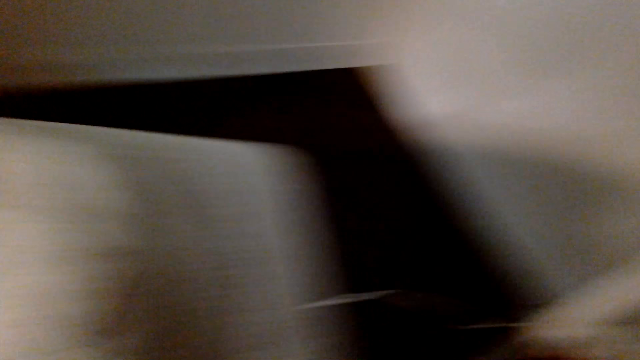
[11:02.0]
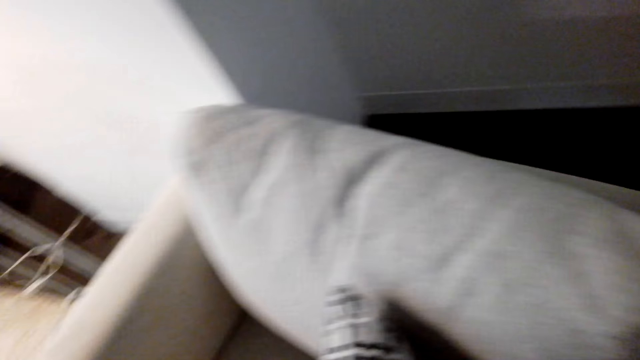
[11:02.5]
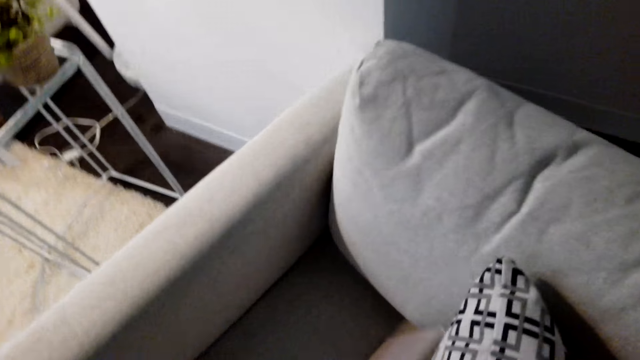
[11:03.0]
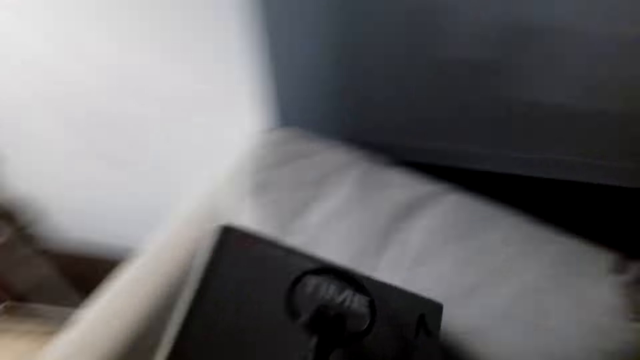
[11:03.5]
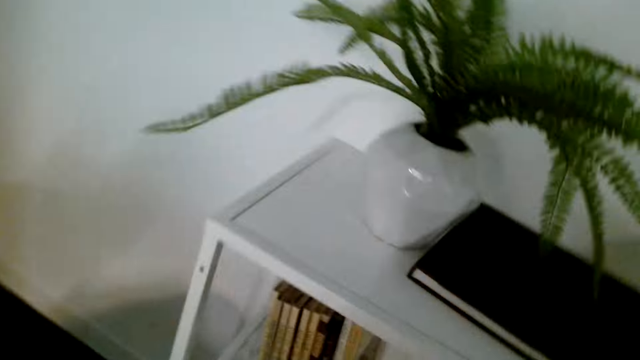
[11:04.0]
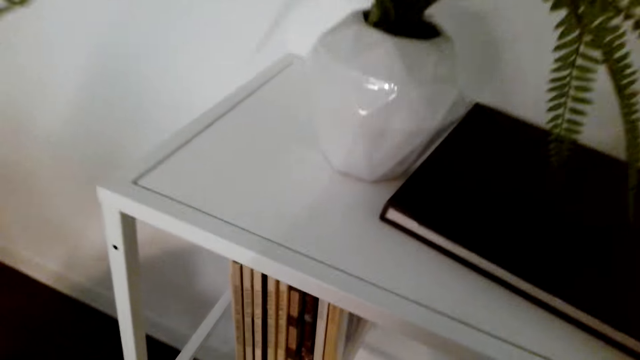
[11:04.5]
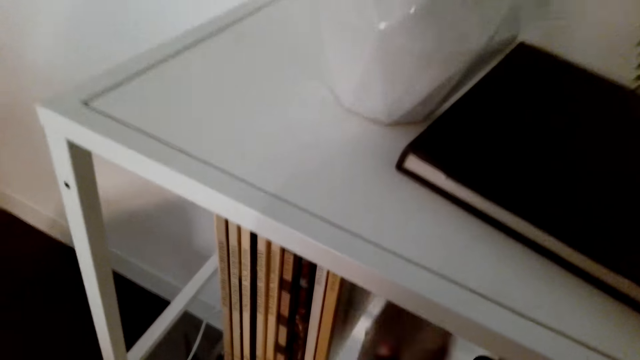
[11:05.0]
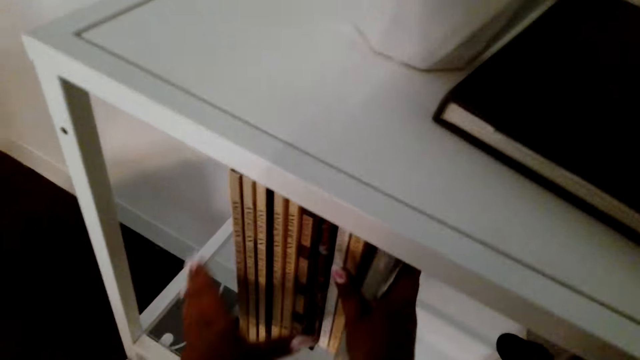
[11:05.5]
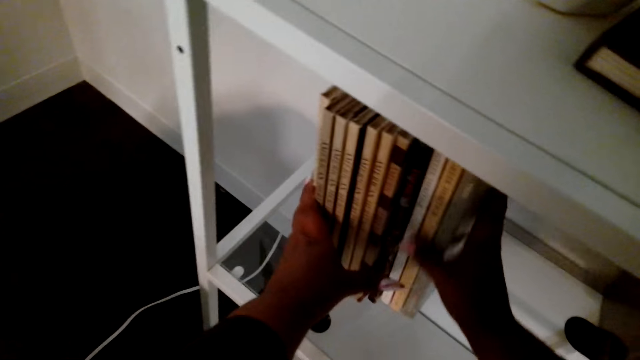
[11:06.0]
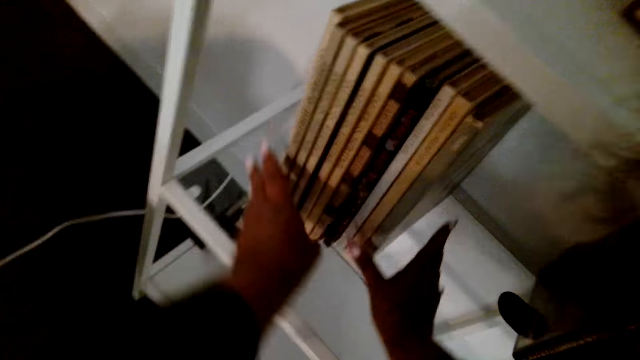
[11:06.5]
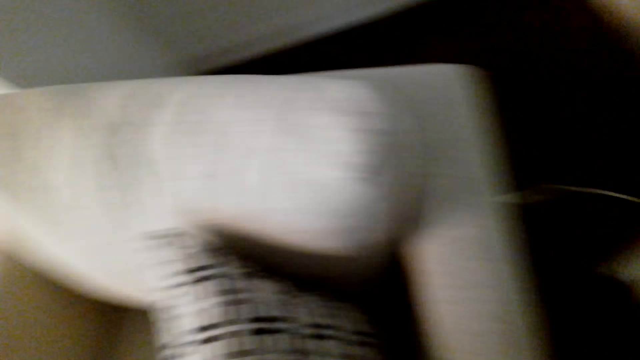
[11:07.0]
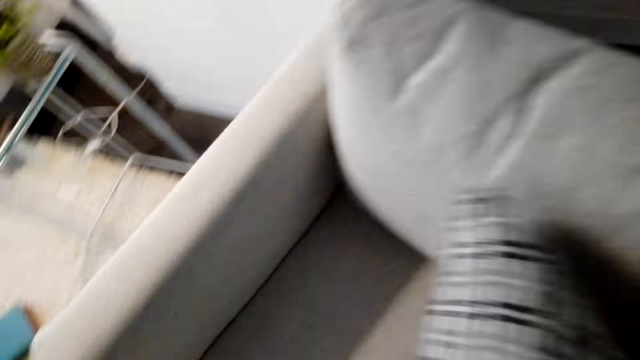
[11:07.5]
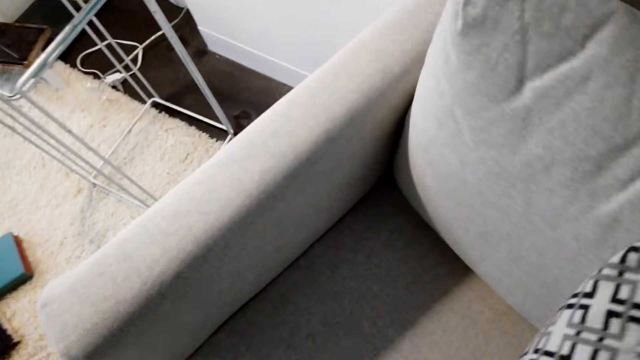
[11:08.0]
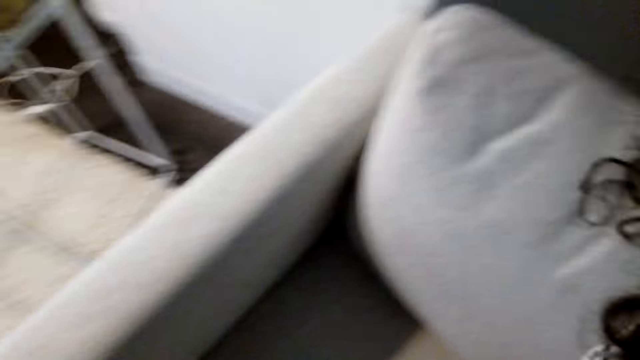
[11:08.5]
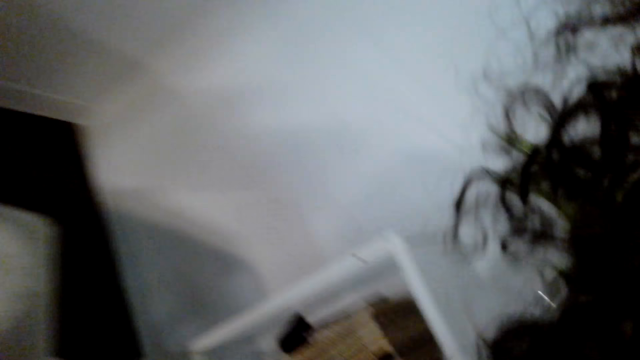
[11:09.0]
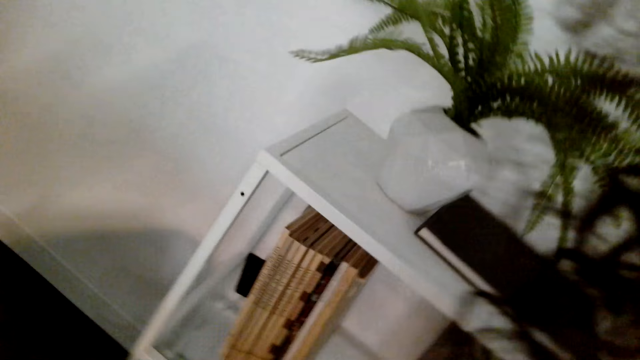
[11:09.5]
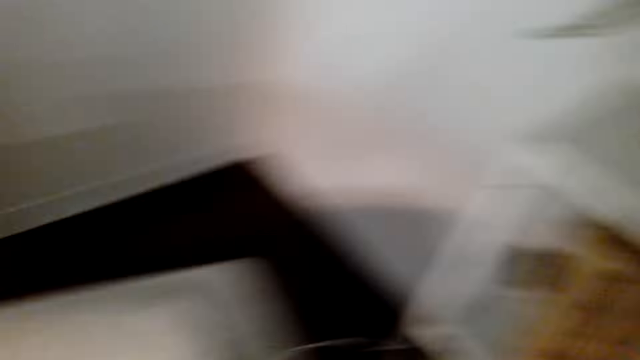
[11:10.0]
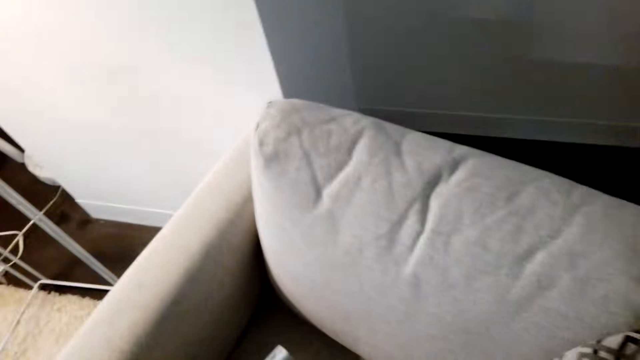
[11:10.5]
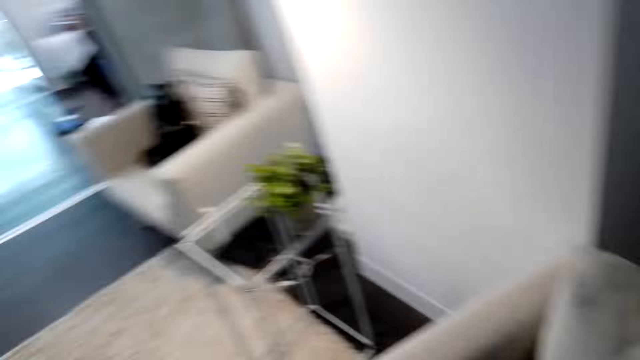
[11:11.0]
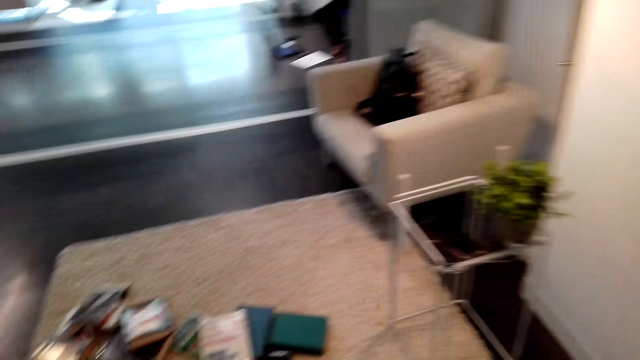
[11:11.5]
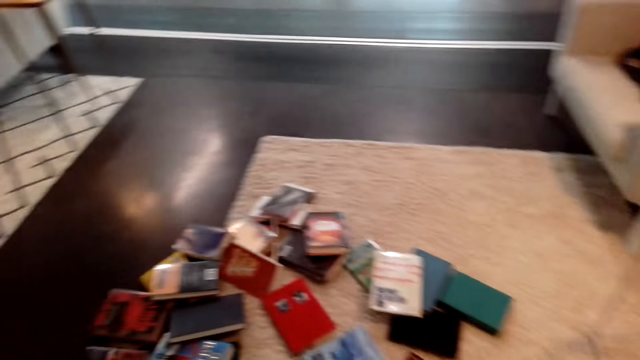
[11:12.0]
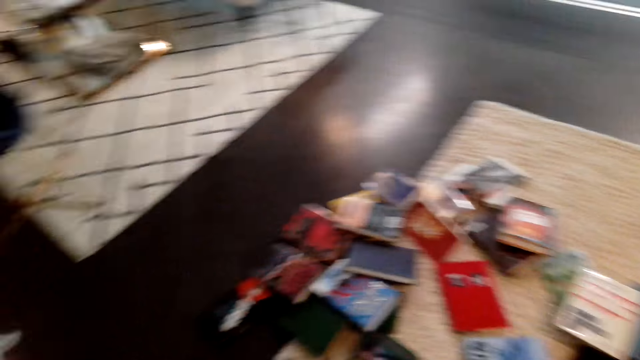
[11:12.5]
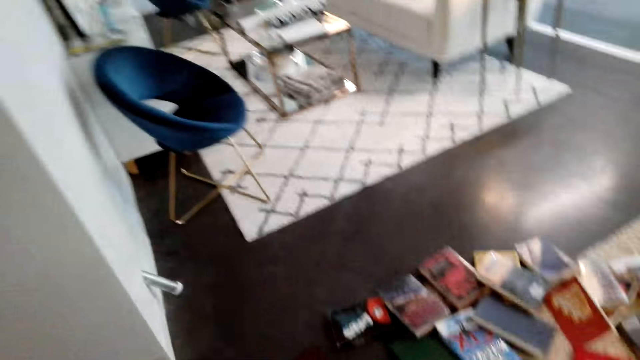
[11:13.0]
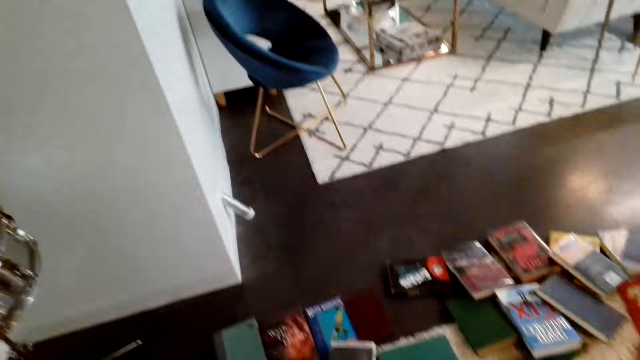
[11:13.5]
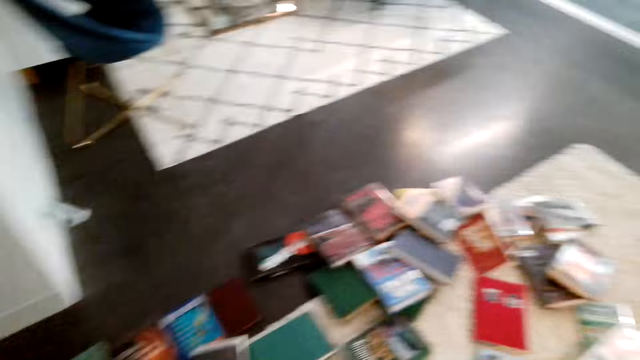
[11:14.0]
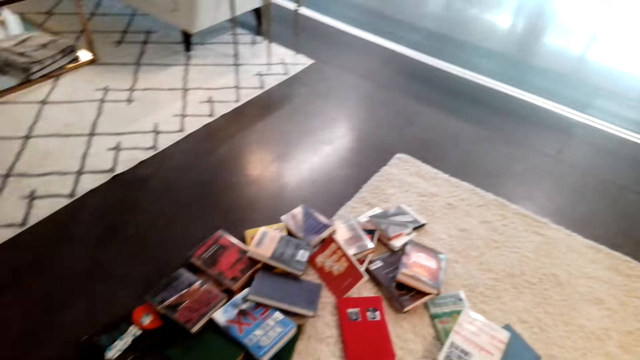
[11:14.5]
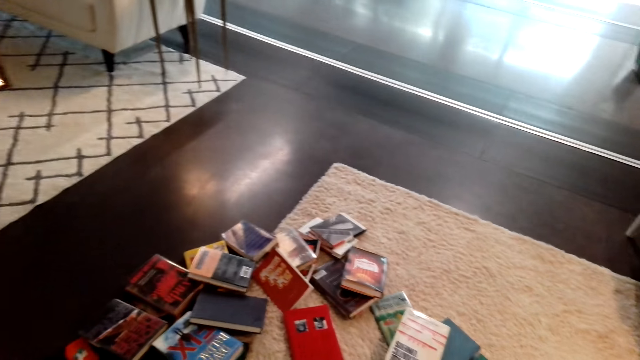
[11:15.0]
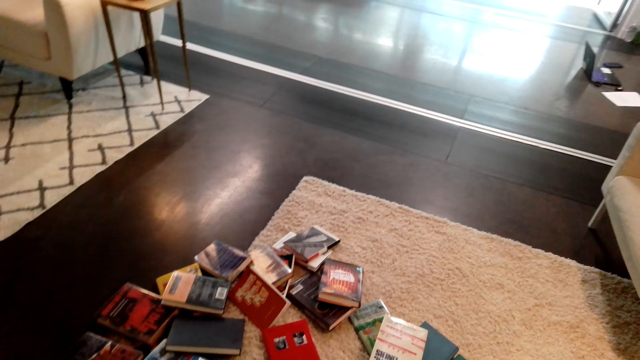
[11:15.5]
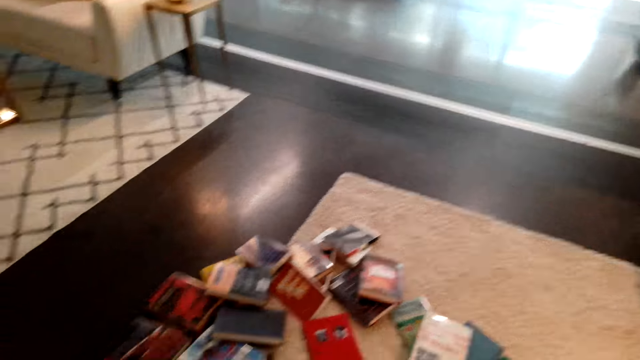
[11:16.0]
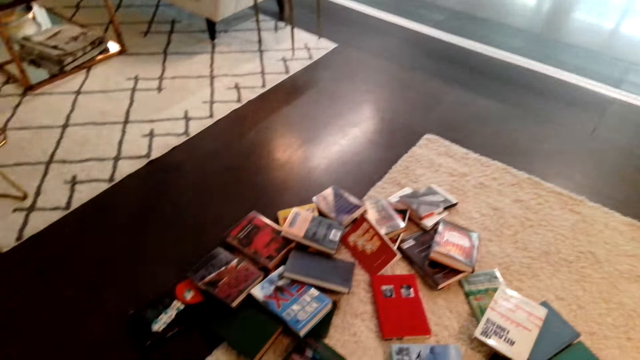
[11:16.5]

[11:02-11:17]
The camera wearer turns around the room. They pick books from the chair. They arrange the books in the shelf. They turn around the room. They walk towards the books on the floor.

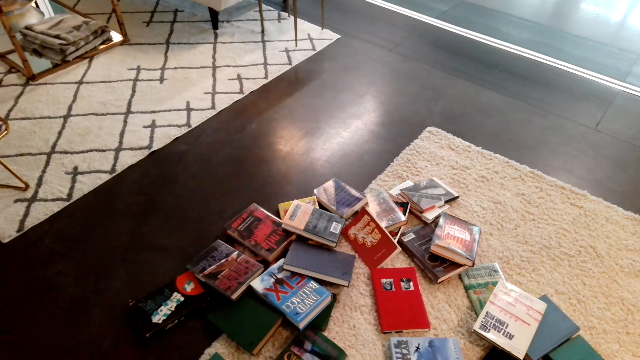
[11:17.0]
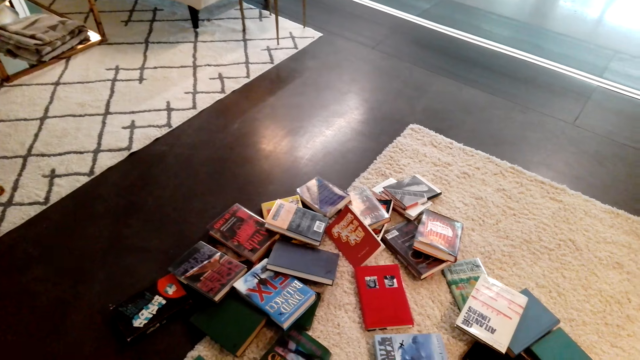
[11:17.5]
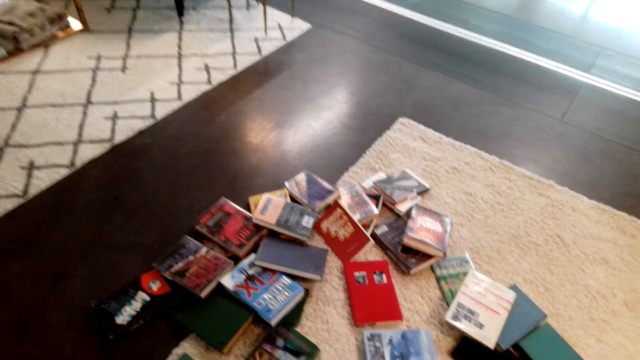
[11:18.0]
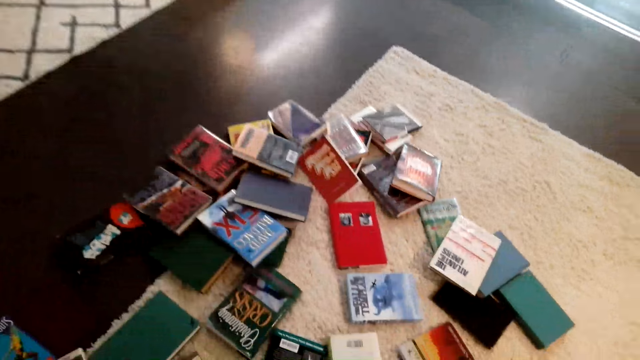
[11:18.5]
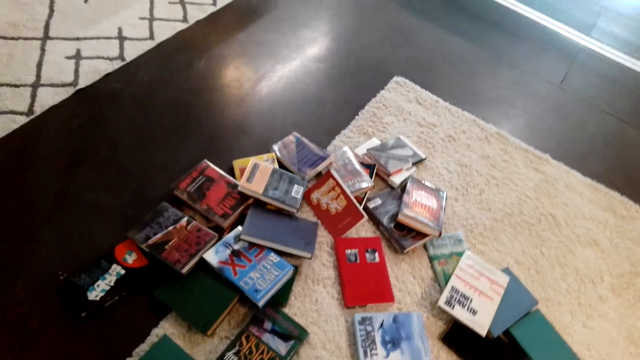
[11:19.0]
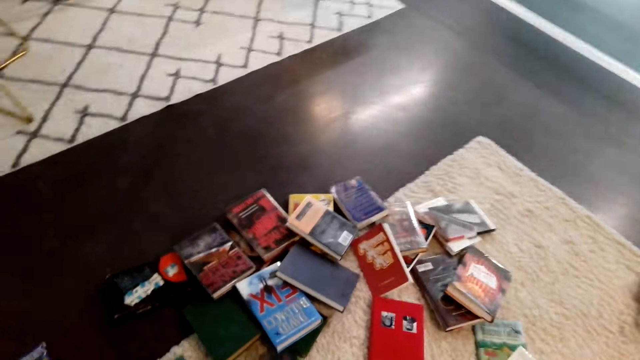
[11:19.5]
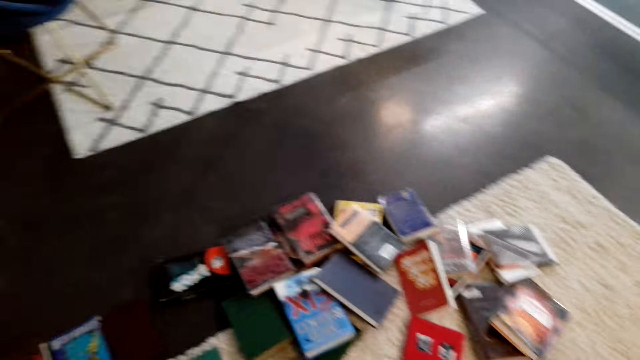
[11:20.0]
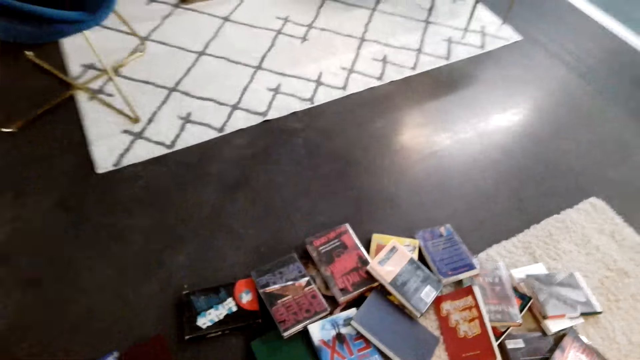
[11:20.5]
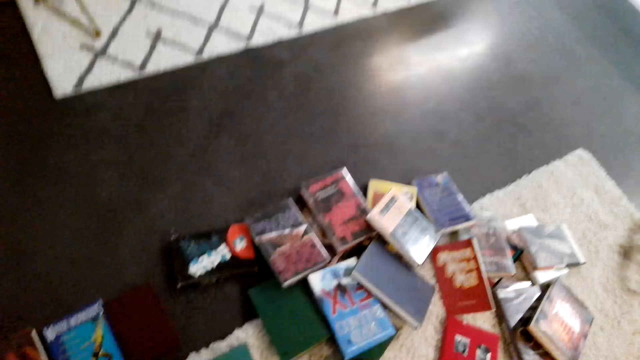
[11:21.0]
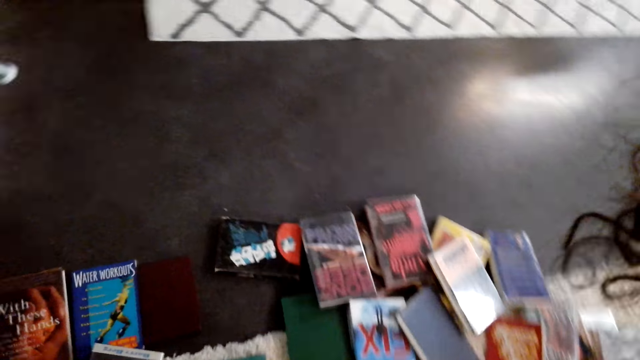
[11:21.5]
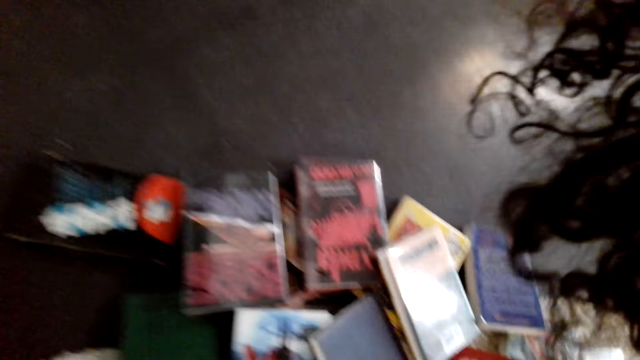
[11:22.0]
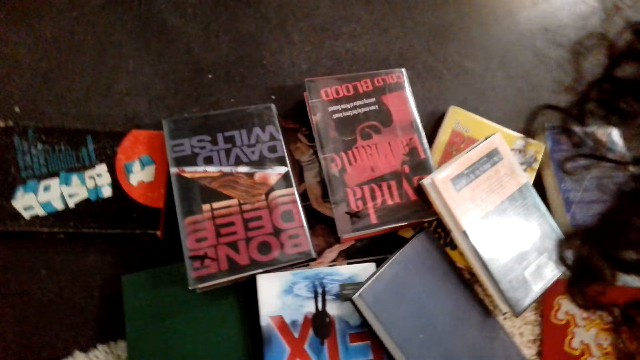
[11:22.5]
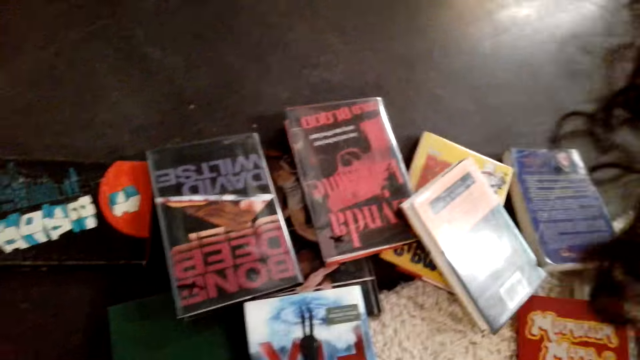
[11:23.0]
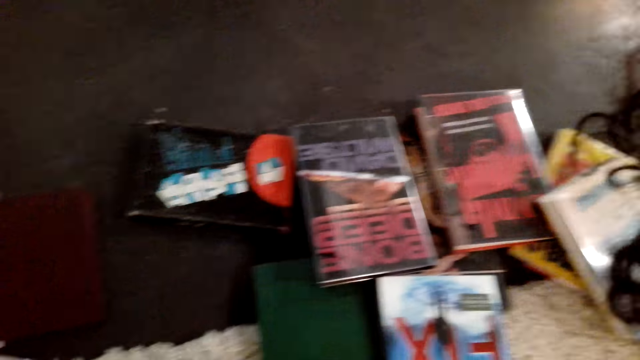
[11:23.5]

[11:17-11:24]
The camera wearer picks books from the floor.
